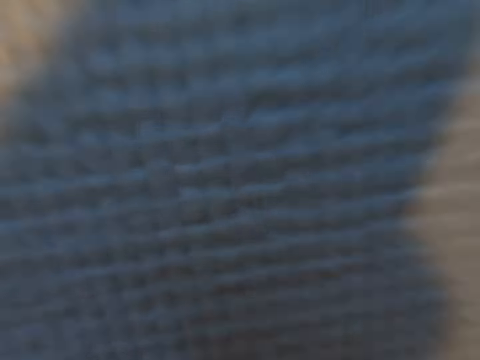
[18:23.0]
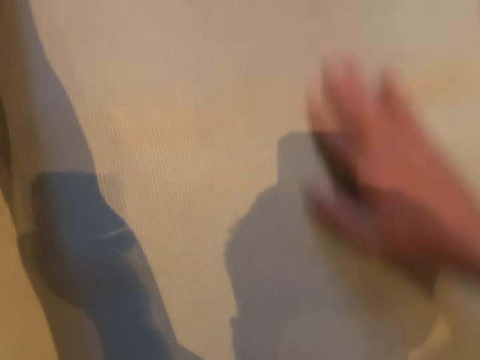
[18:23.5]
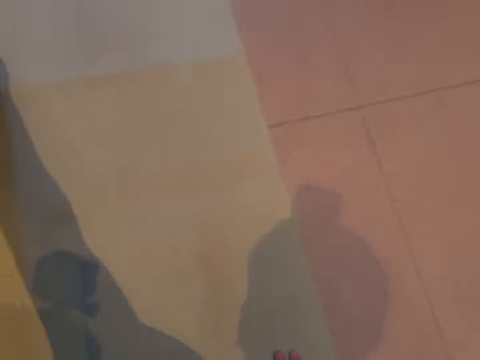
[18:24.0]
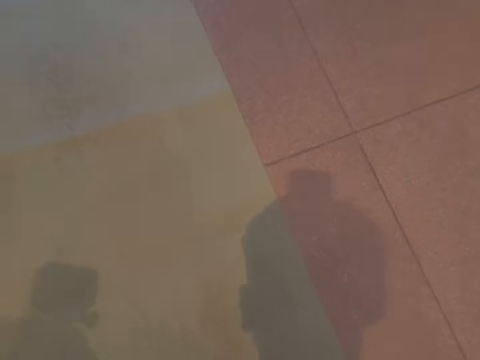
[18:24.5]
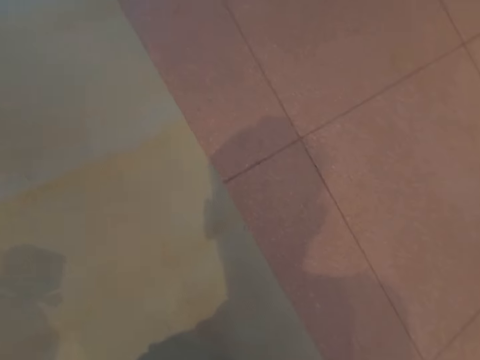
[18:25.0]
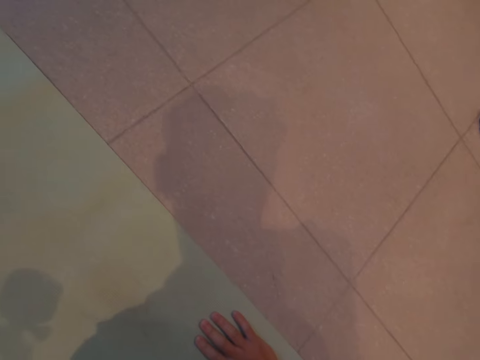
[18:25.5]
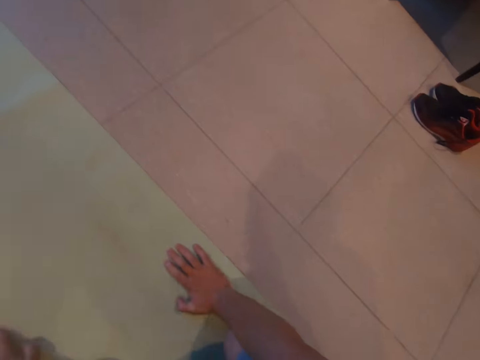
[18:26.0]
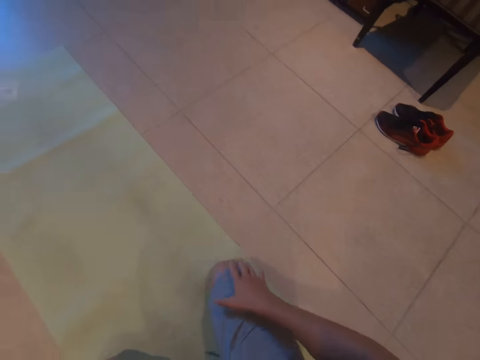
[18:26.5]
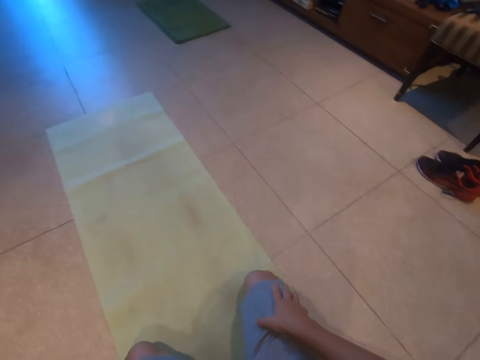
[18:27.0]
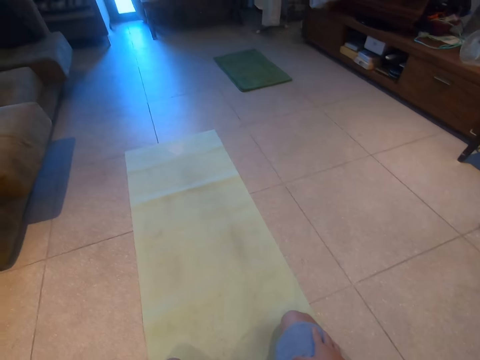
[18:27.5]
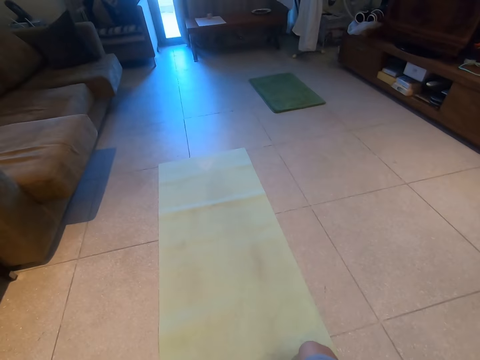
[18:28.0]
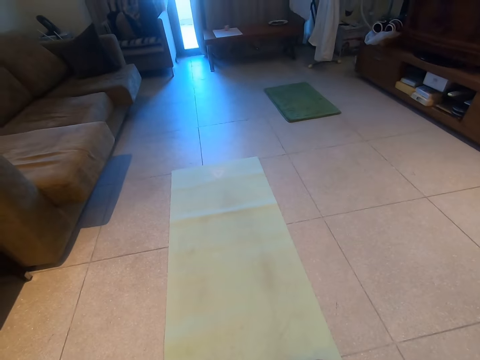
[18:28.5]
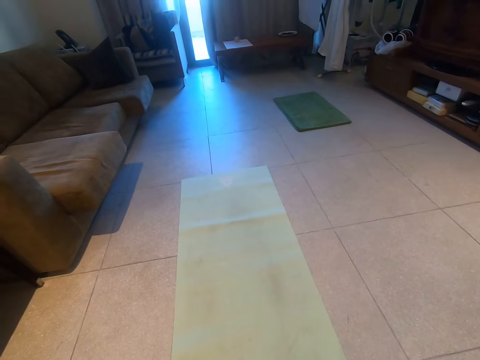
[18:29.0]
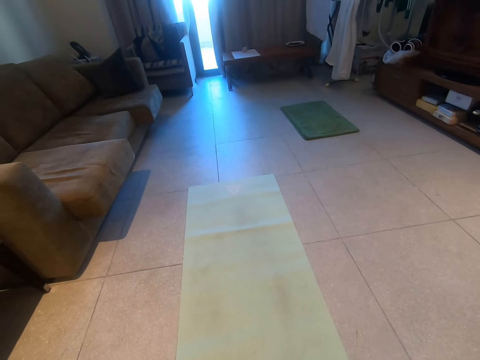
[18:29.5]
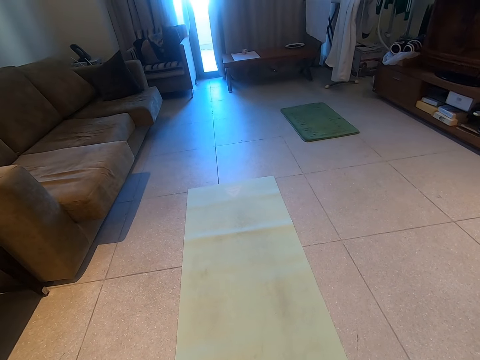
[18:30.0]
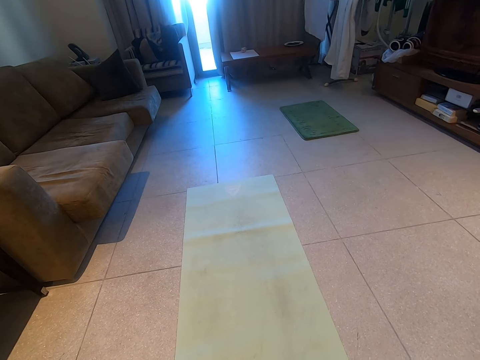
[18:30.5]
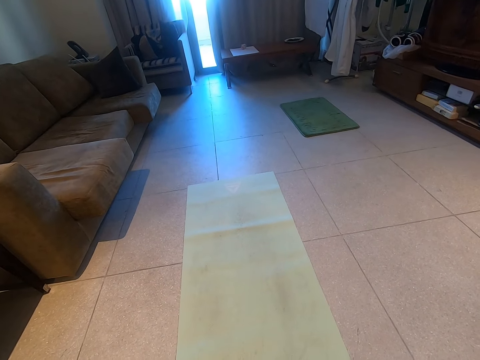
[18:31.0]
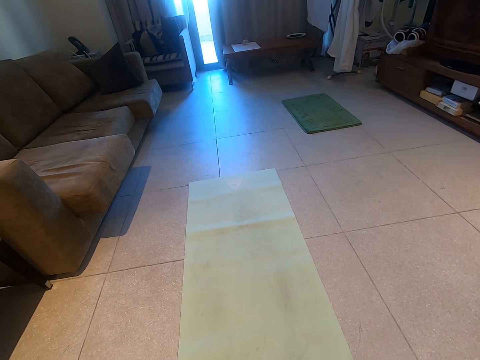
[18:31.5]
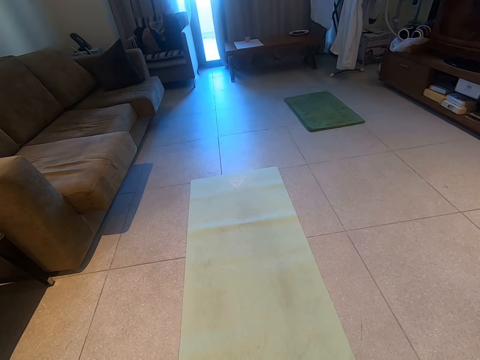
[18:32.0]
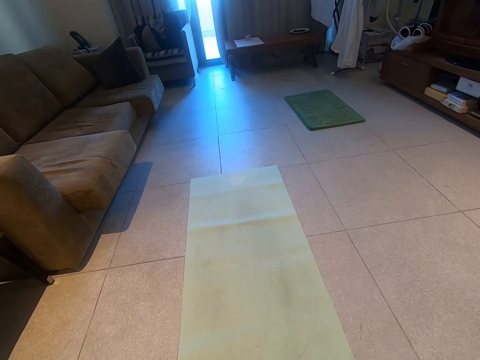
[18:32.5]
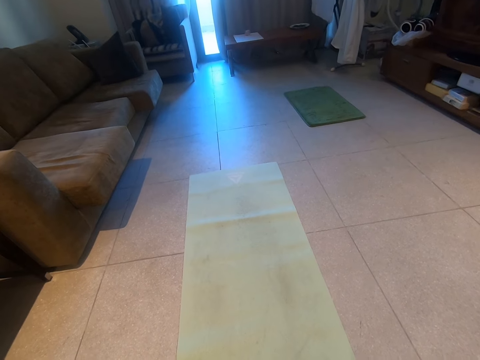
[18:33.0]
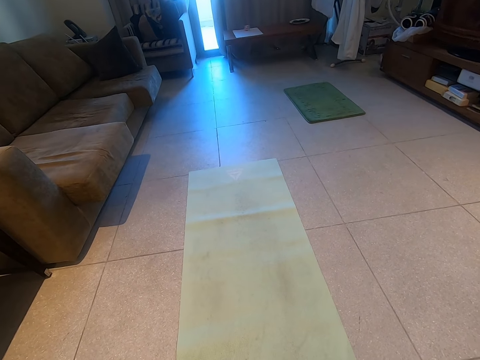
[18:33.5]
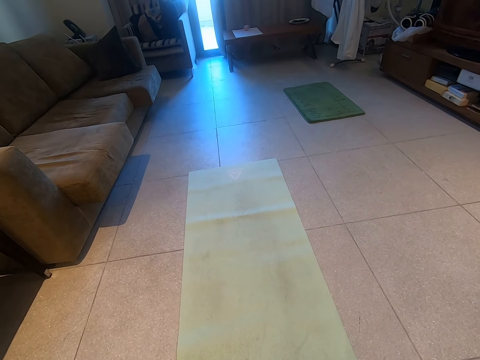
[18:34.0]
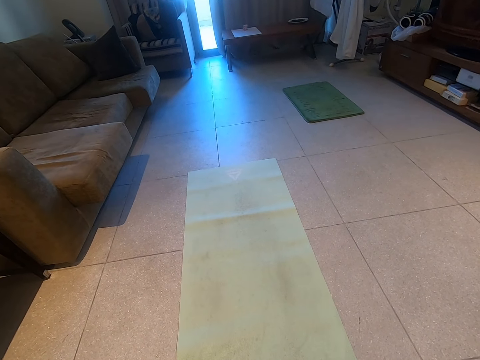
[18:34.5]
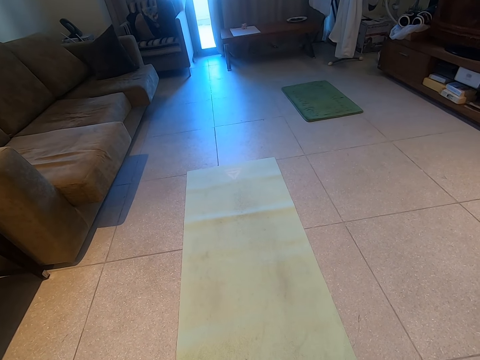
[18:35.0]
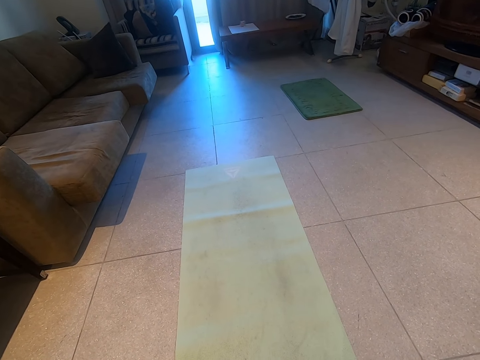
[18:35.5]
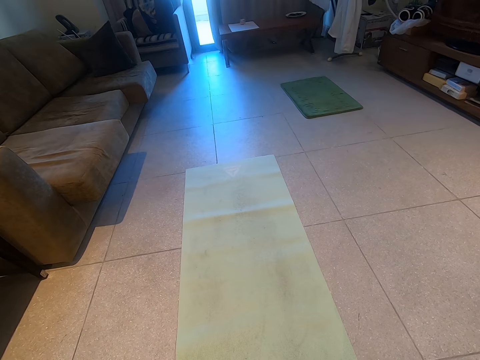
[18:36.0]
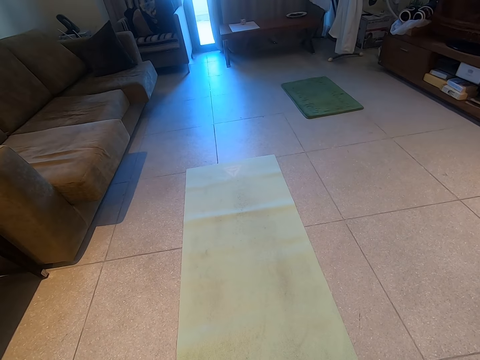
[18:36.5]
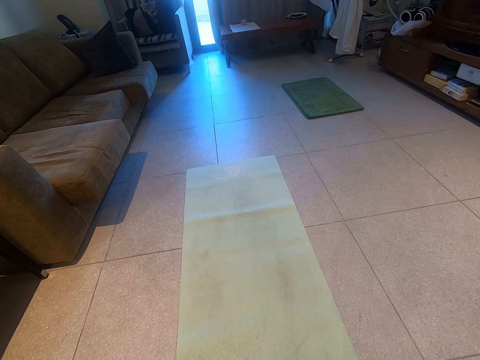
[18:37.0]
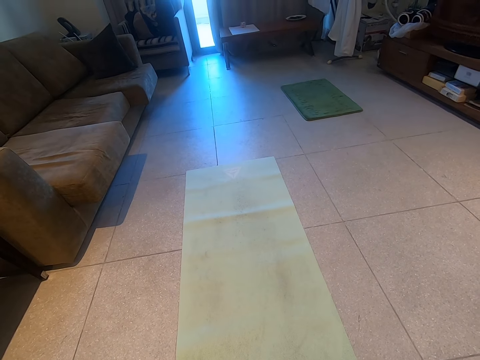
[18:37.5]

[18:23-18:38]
The camera wearer kneels down. They put hands on thighs.

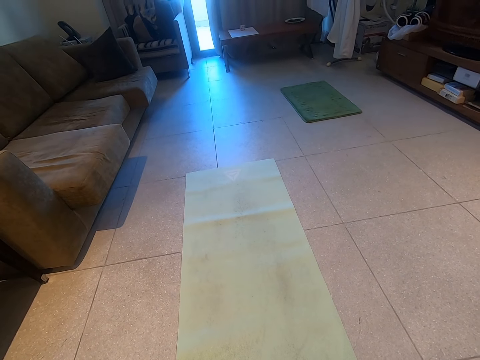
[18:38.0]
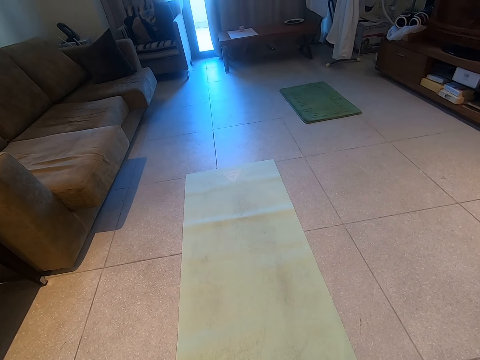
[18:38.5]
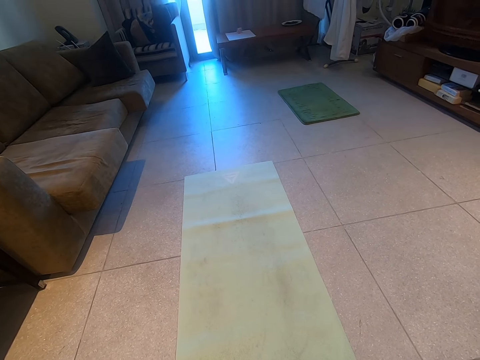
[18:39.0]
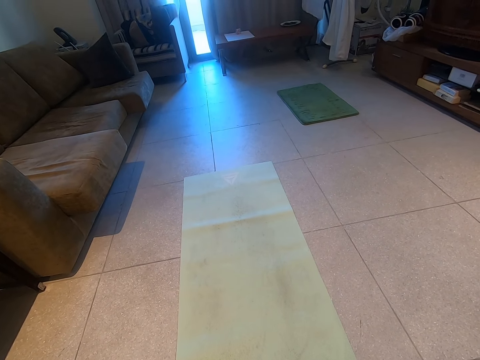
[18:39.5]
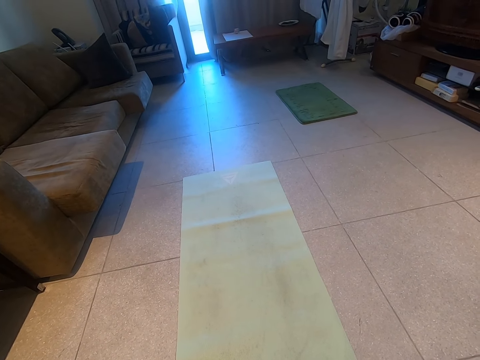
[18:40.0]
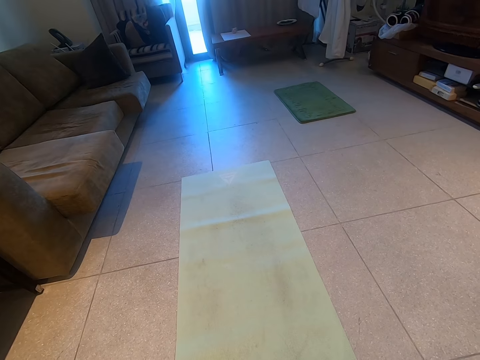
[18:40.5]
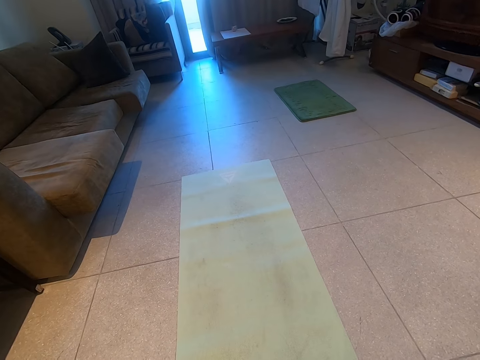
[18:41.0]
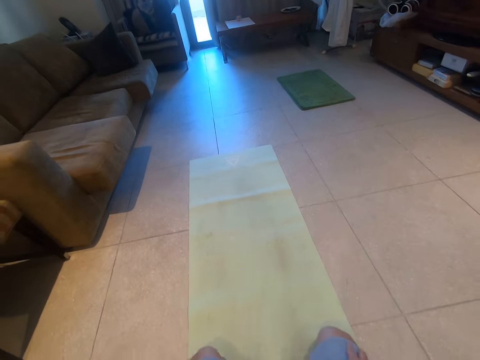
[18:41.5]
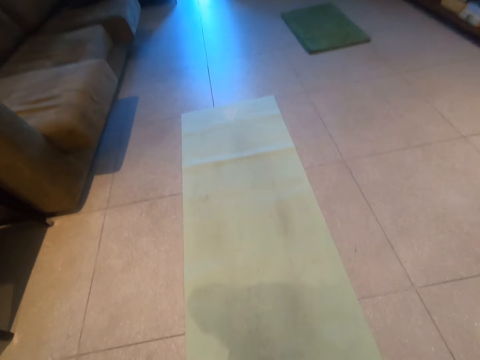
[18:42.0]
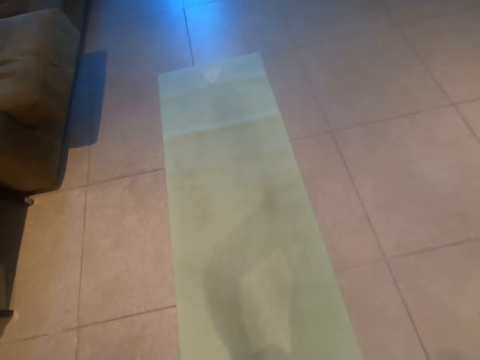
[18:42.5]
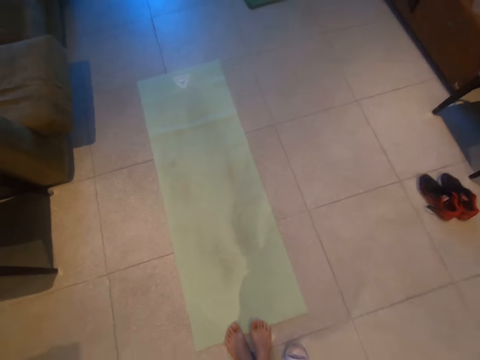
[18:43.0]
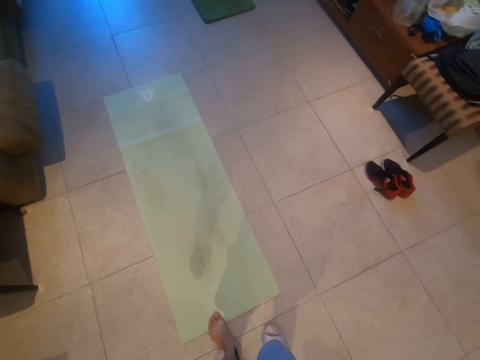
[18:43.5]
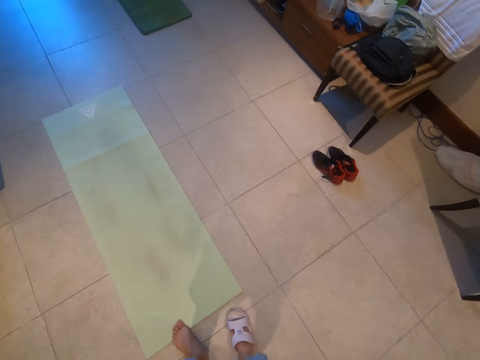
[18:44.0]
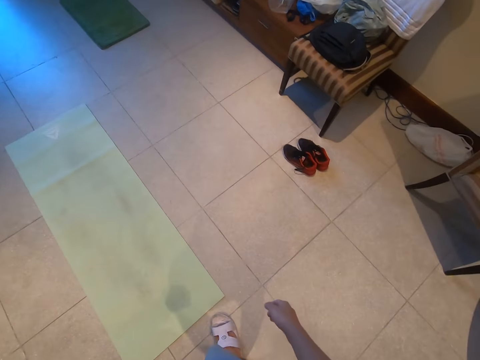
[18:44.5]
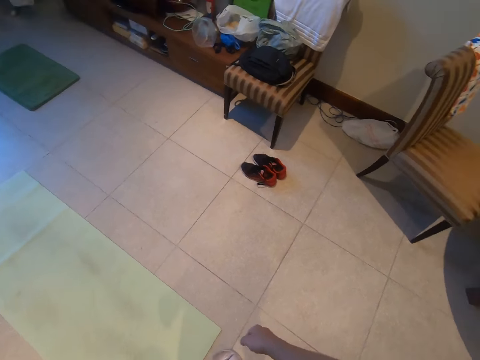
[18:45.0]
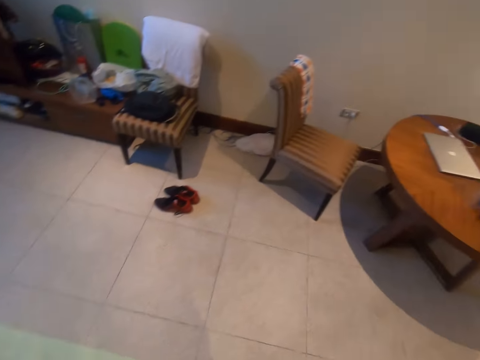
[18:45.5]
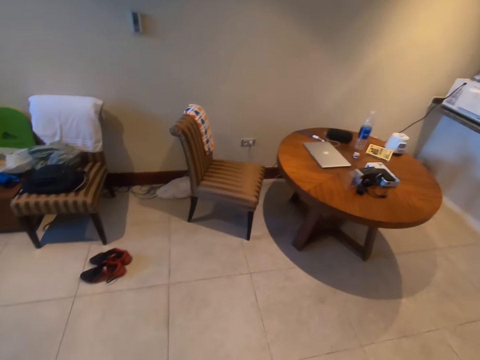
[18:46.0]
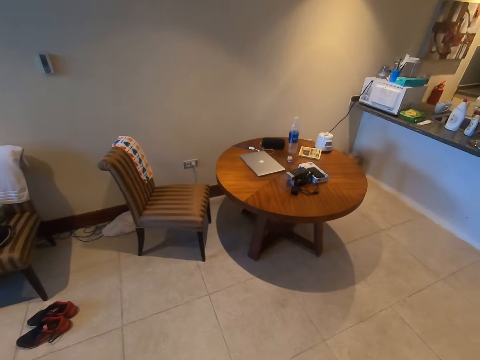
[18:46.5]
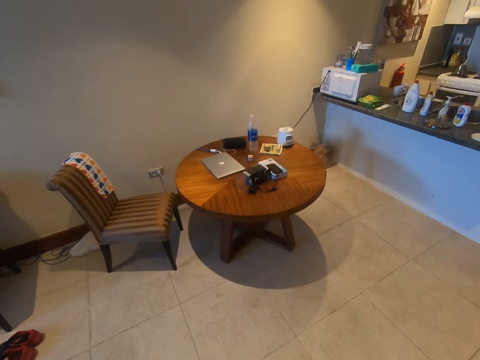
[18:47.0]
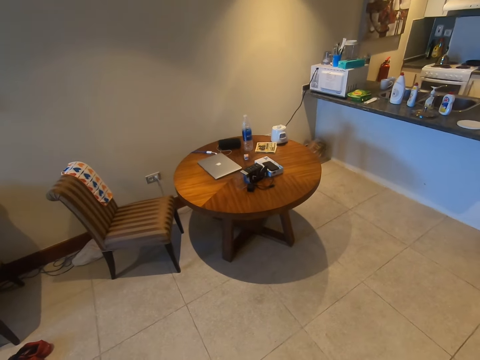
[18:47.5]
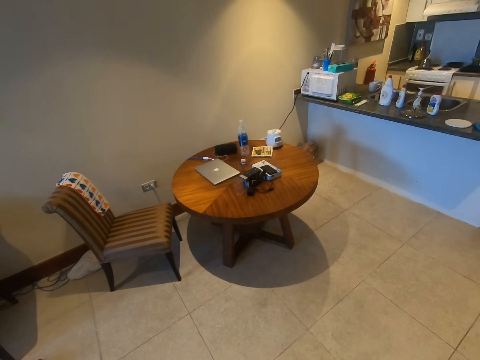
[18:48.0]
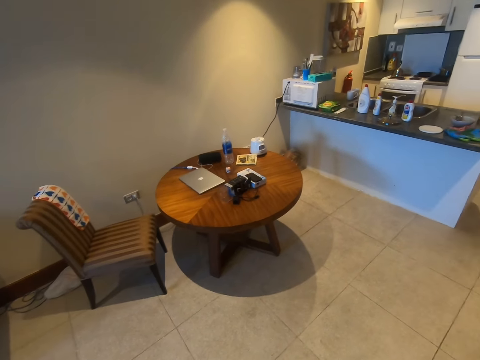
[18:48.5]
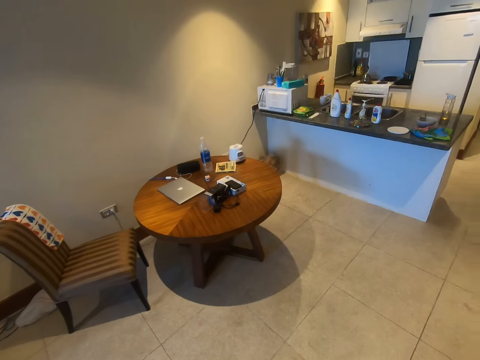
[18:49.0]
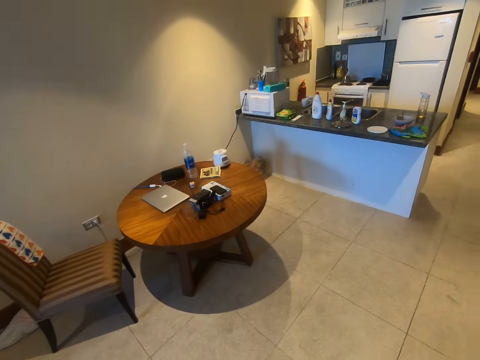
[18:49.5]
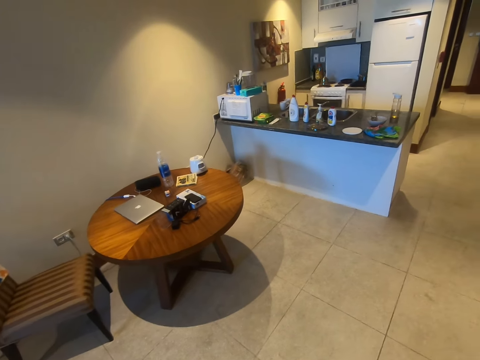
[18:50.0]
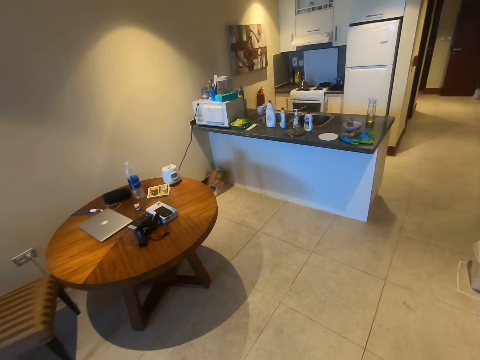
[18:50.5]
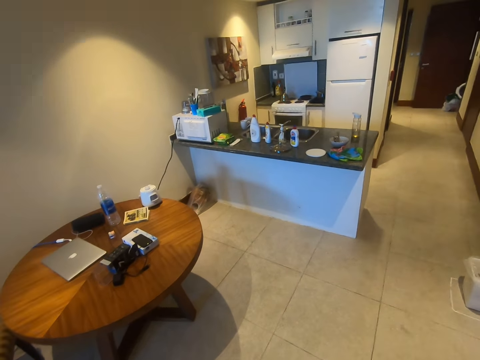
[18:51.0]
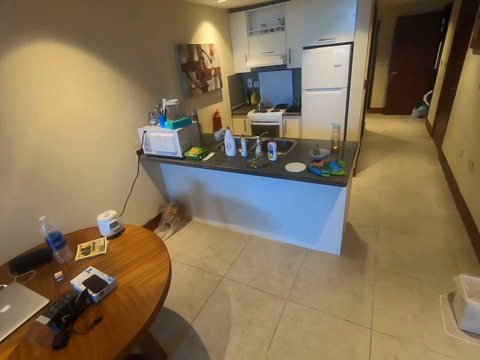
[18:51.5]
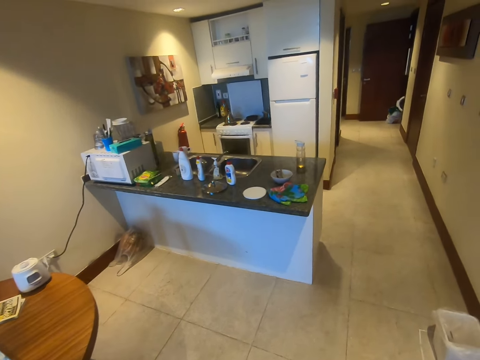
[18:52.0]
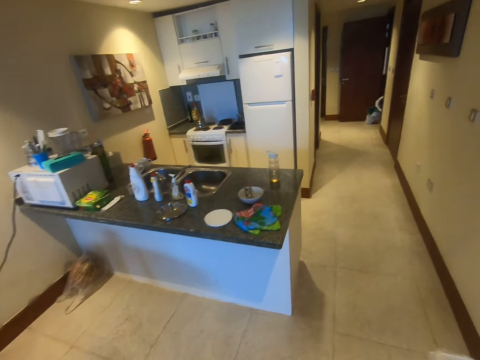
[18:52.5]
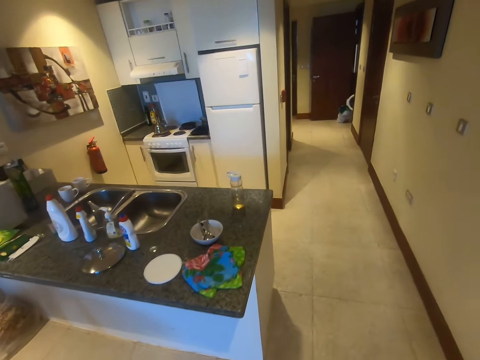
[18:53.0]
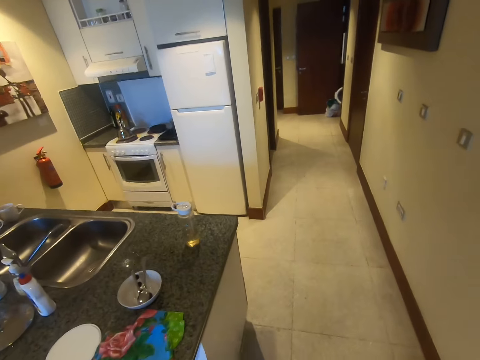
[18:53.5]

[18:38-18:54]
The camera wearer stands up. He wears his shoes. He walks around the room.
